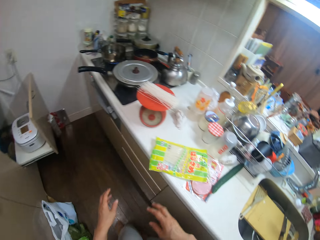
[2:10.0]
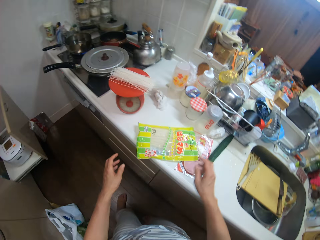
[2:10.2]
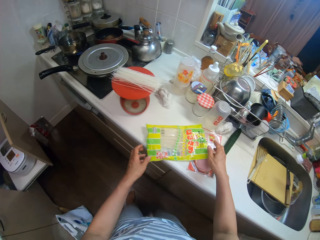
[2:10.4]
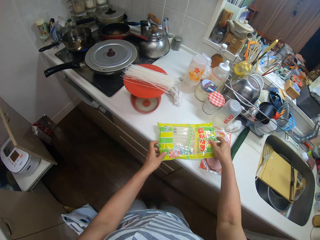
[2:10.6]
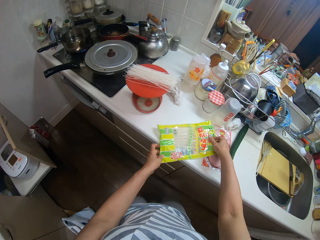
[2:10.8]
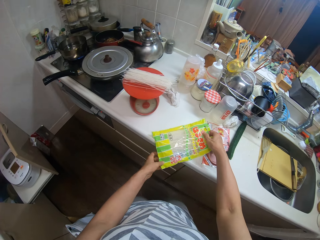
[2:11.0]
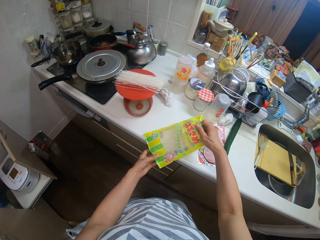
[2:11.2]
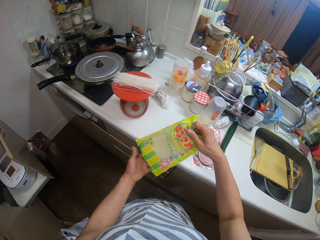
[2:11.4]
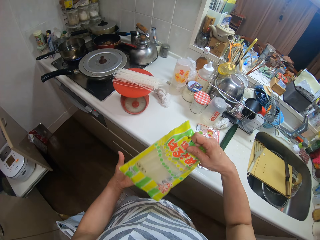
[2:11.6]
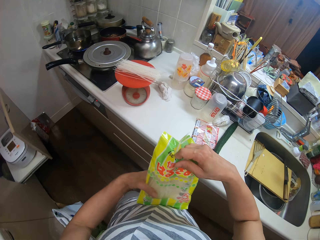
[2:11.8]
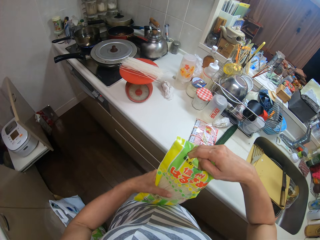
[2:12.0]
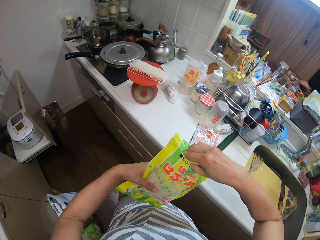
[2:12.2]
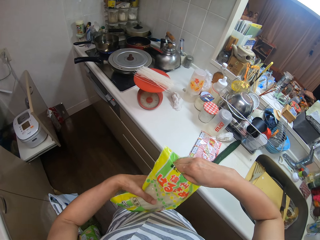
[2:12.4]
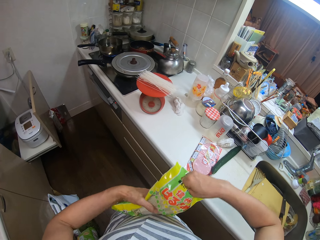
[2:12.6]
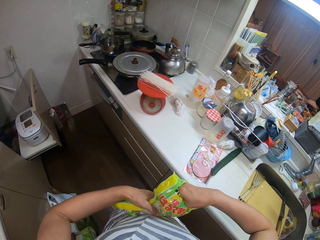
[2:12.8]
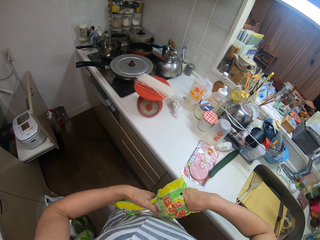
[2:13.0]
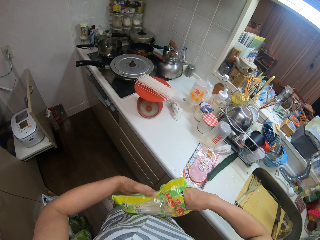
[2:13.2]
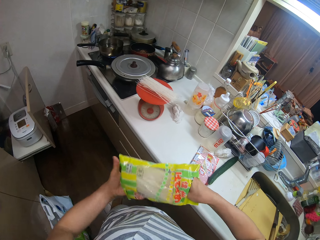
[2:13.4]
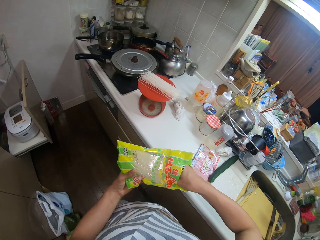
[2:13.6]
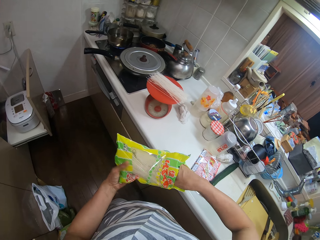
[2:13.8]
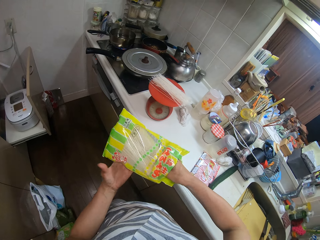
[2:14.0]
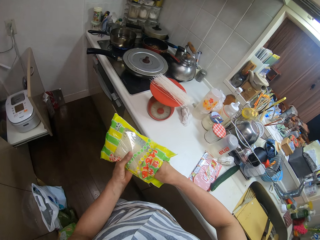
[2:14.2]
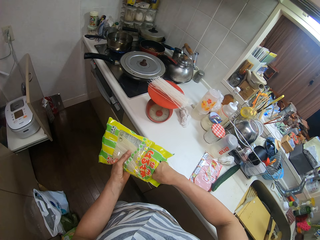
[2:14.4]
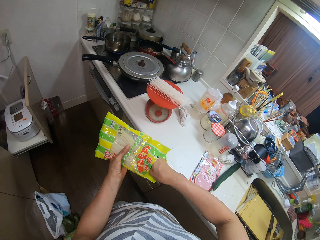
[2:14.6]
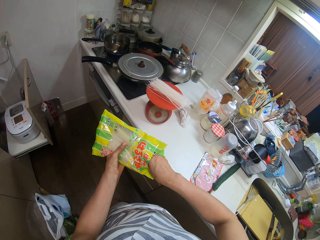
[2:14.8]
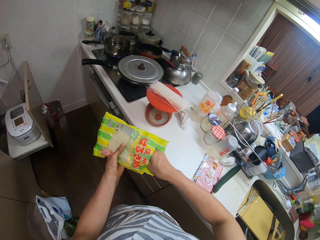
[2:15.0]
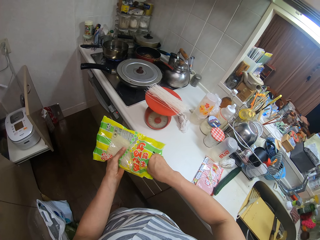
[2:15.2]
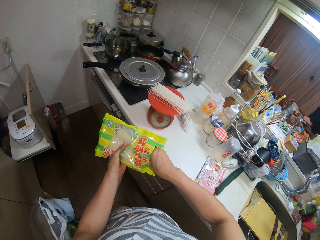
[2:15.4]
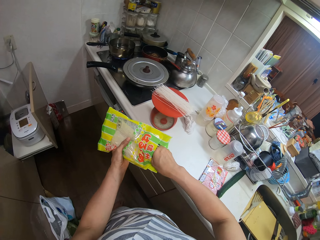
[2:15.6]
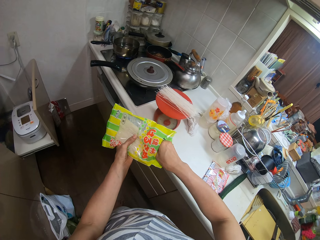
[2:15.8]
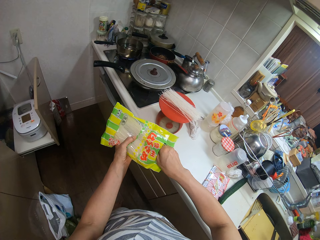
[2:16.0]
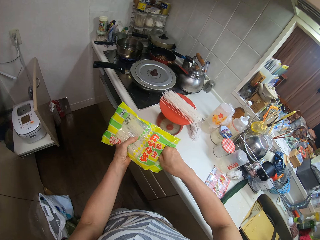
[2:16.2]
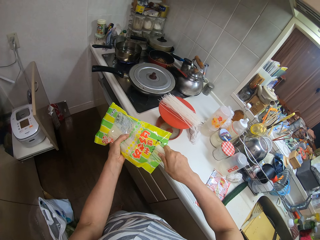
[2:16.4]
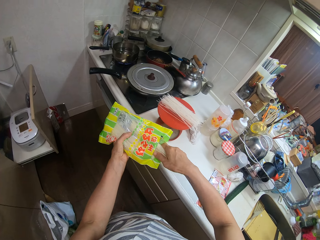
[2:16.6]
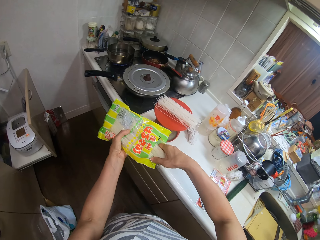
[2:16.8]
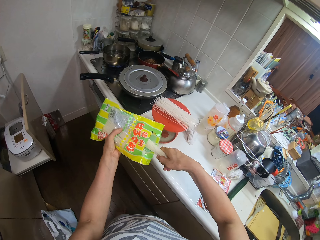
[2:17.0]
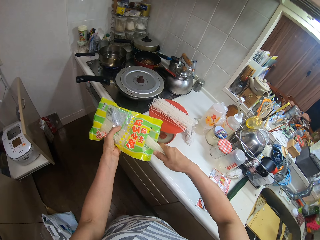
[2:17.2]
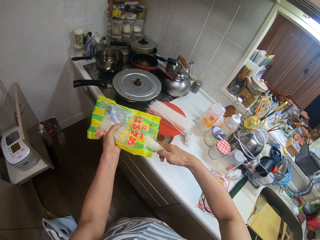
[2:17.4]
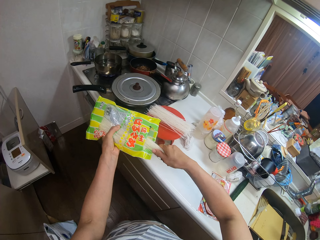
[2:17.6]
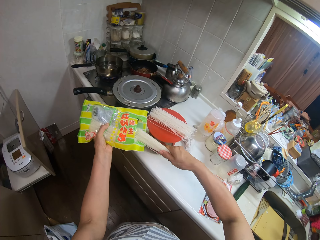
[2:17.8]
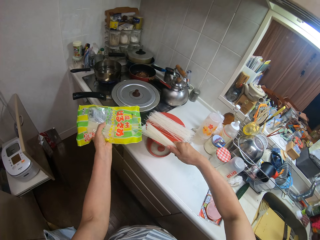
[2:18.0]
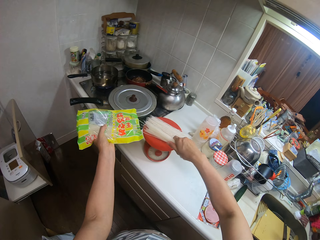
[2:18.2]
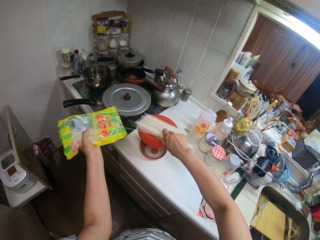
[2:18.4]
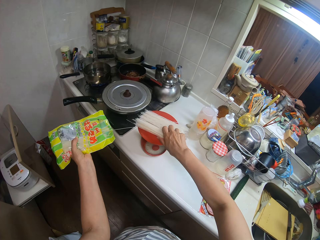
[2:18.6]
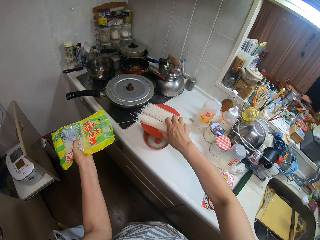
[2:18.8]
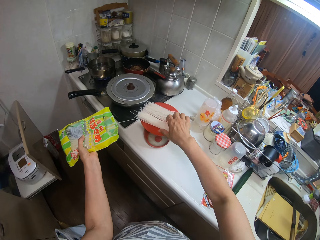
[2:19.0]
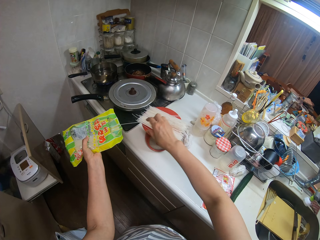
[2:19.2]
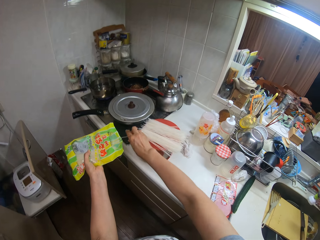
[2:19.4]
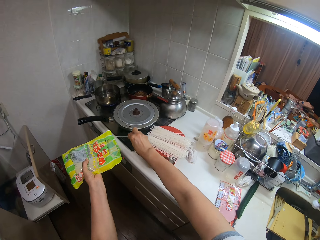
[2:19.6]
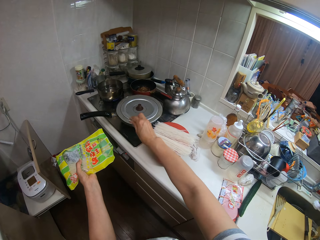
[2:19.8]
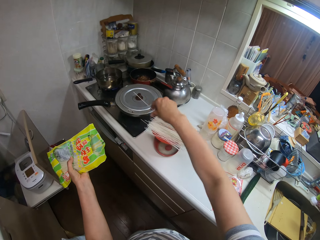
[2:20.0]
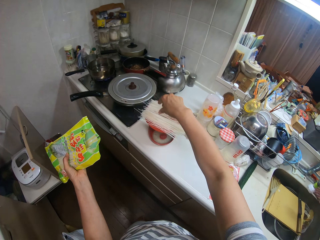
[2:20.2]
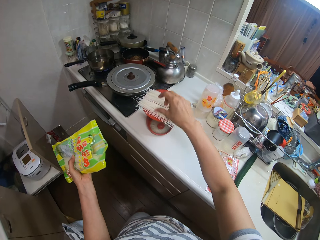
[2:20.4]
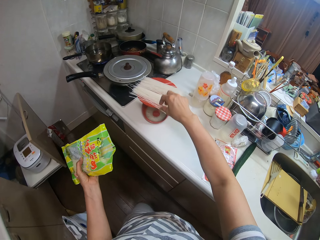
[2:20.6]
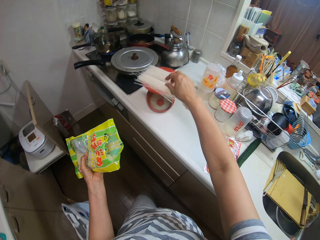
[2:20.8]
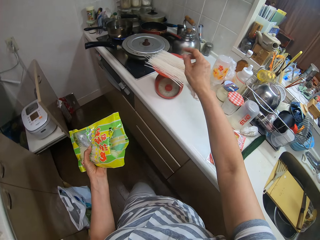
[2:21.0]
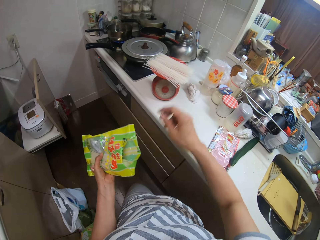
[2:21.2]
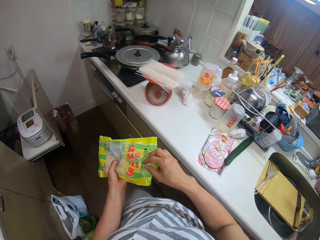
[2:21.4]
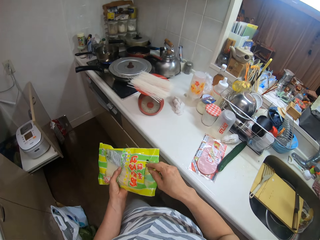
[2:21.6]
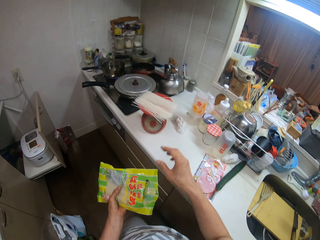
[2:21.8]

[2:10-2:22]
The camera wearer picks up another pack from the table with her two hands. She removes the content of the pack with her right hand. She places the spaghetti from the pack on the measuring scale with her right hand.

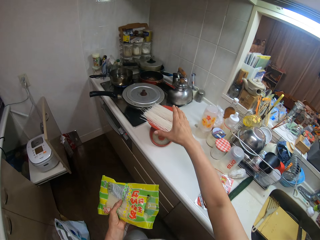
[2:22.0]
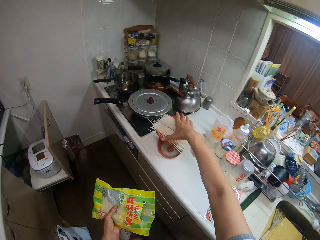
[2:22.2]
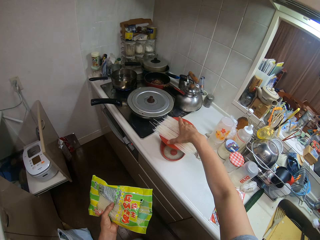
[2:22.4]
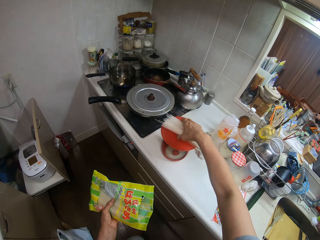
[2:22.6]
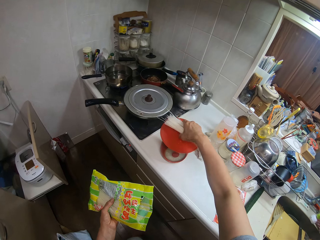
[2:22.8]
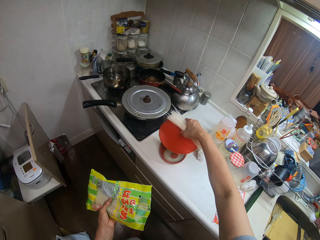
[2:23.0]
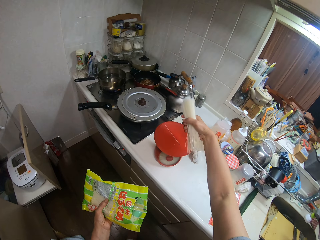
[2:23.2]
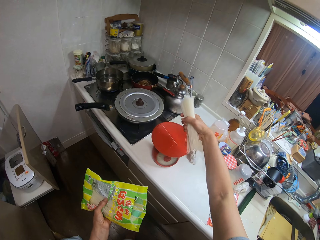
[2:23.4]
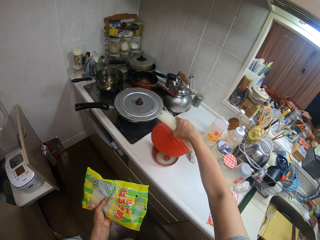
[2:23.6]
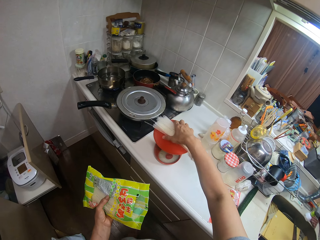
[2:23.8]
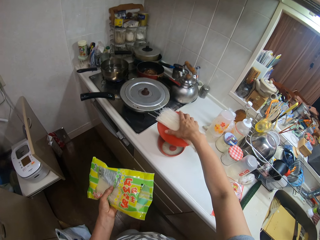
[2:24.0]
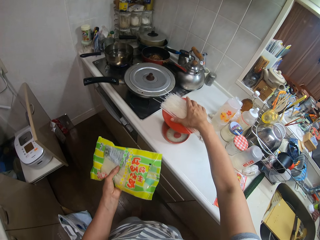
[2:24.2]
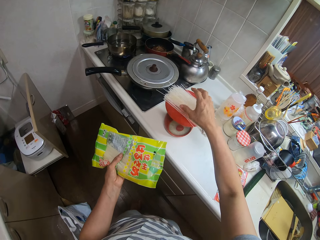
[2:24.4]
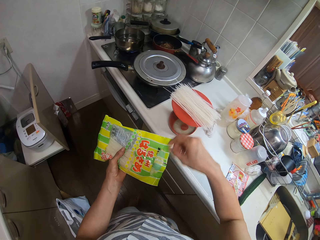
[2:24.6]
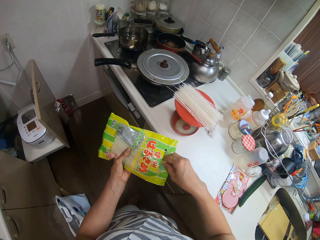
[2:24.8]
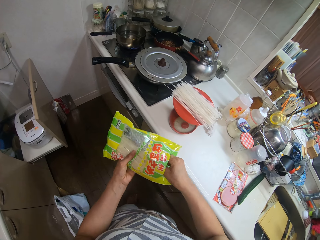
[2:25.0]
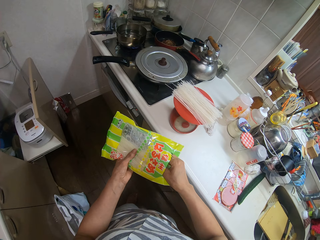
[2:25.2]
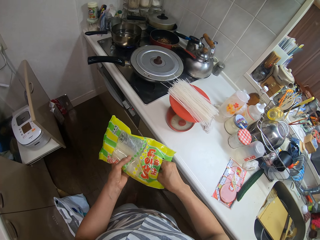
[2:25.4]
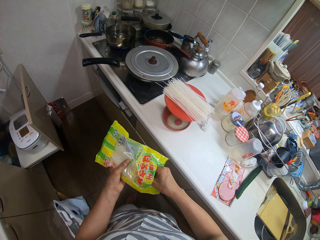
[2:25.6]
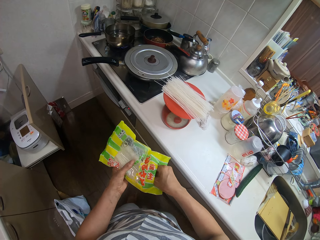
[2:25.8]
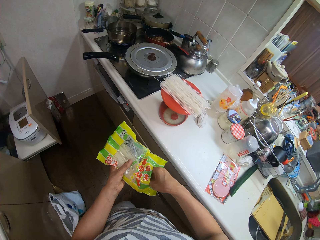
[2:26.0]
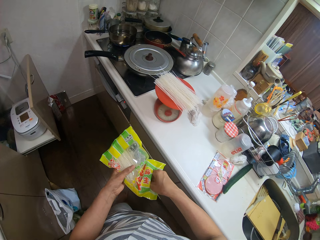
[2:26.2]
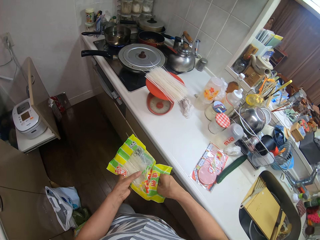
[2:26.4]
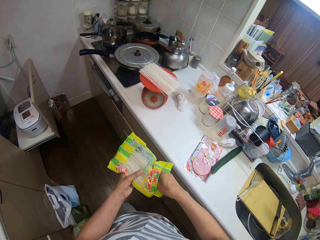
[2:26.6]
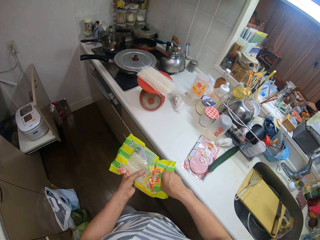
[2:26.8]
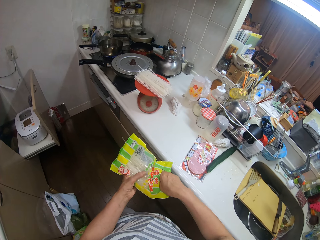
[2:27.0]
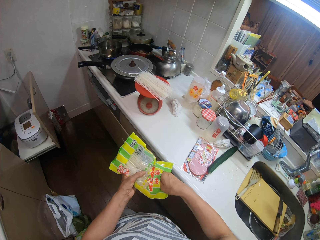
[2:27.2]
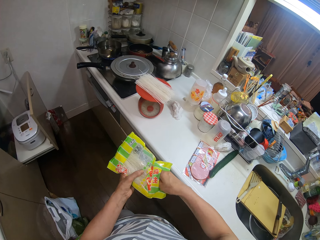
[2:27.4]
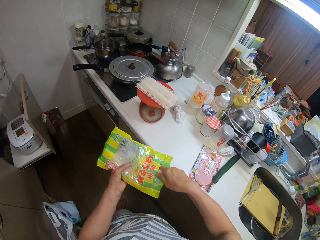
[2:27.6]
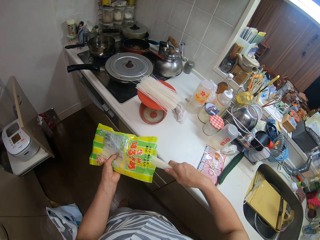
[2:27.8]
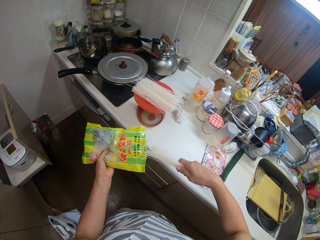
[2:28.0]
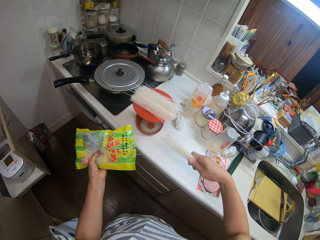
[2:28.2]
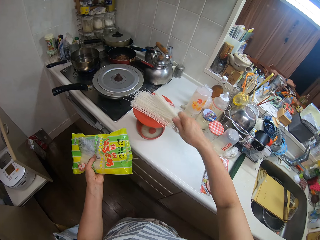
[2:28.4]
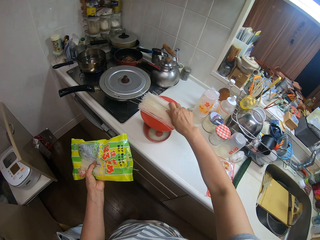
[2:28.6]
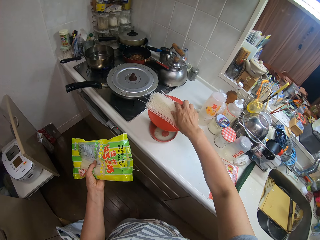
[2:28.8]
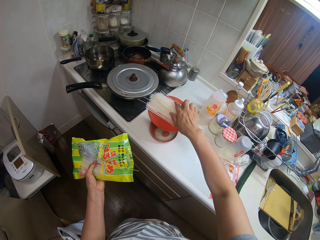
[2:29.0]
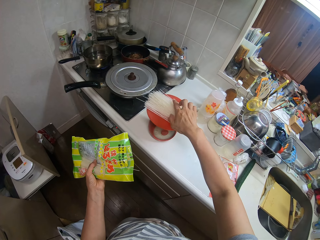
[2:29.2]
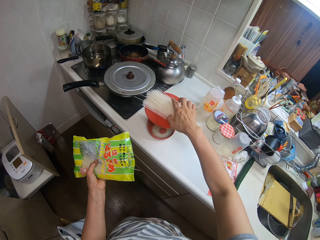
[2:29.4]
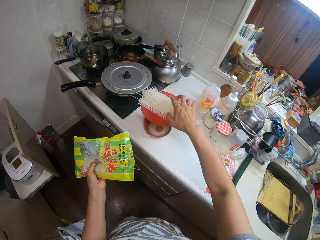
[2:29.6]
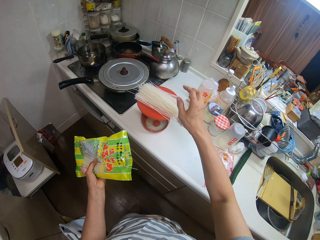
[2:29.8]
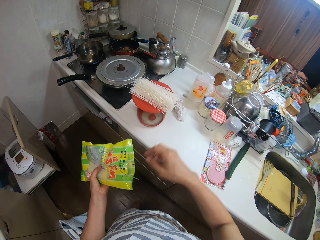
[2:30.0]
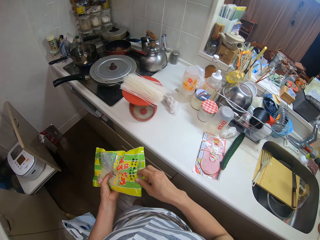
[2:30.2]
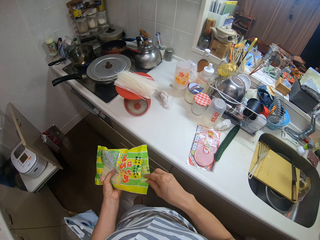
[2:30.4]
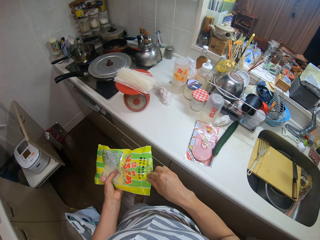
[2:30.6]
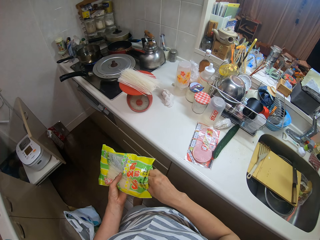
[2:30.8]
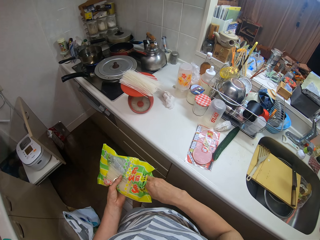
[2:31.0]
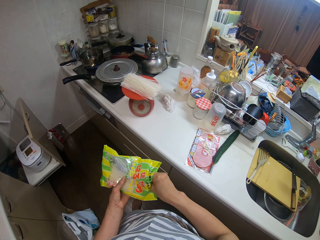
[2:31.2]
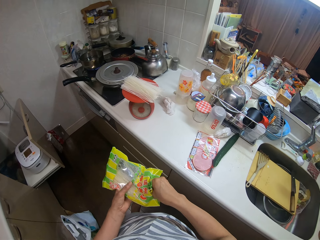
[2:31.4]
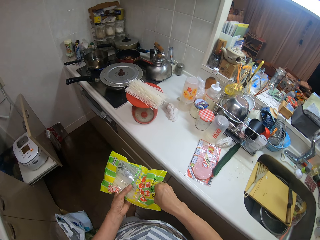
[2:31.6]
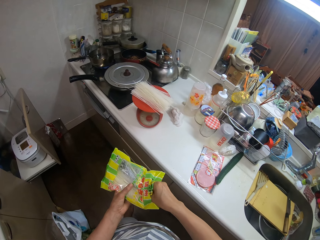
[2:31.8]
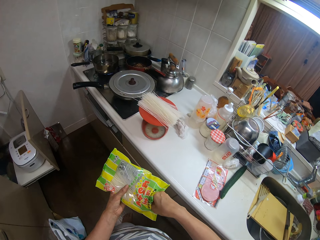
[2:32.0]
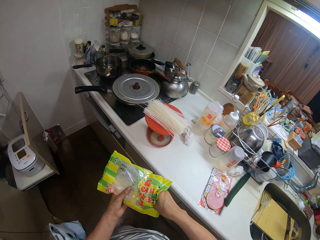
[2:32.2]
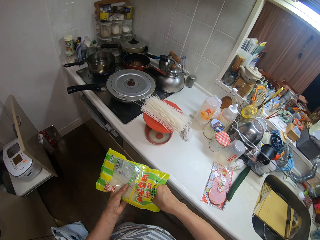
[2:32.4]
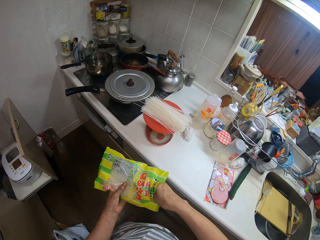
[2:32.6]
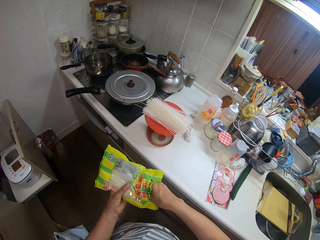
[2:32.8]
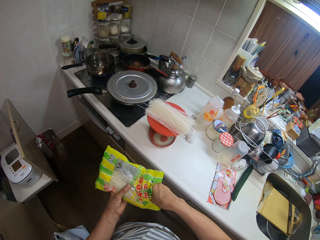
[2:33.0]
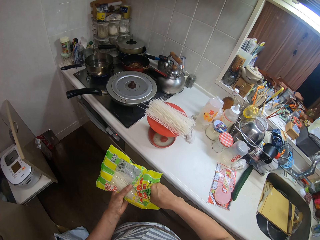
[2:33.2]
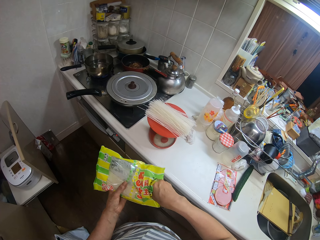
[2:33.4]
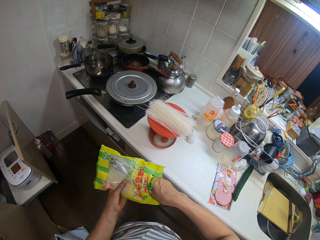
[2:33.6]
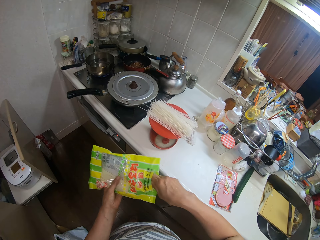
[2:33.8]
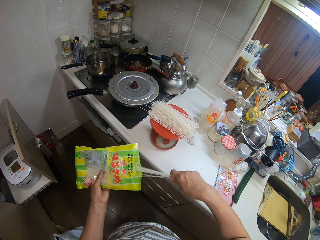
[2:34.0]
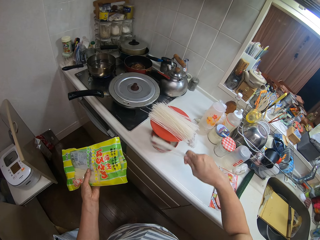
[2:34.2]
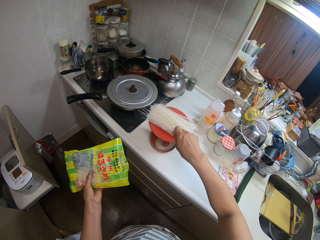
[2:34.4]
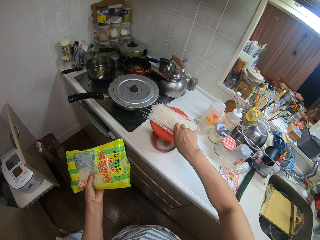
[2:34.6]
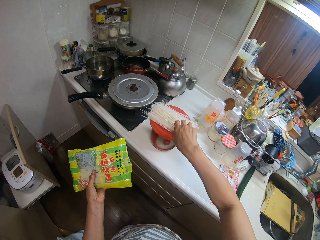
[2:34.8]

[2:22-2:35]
The camera wearer holds the spaghetti on the measuring scale together with her right hand. She drops the spaghetti on the measuring scale with her right hand. She removes the content of the pack with her right hand. She drops the spaghetti on the measuring scale with her right hand. She removes the content of the pack with her right hand.
